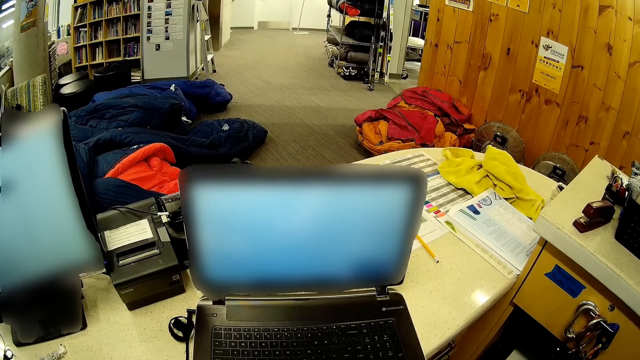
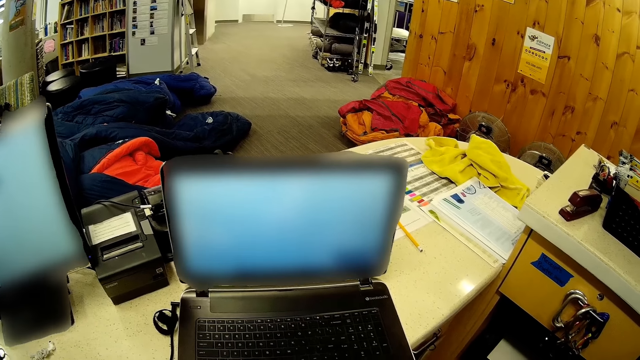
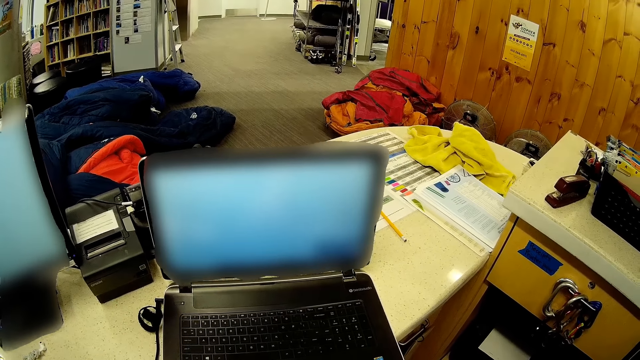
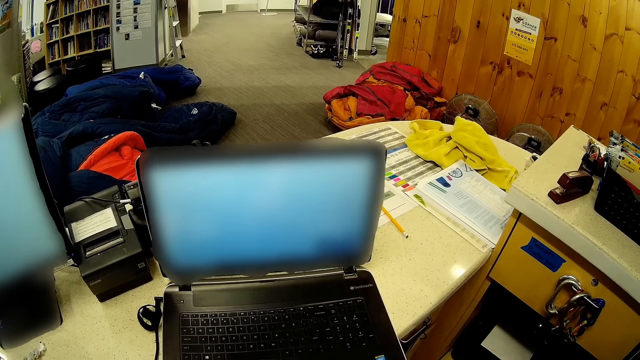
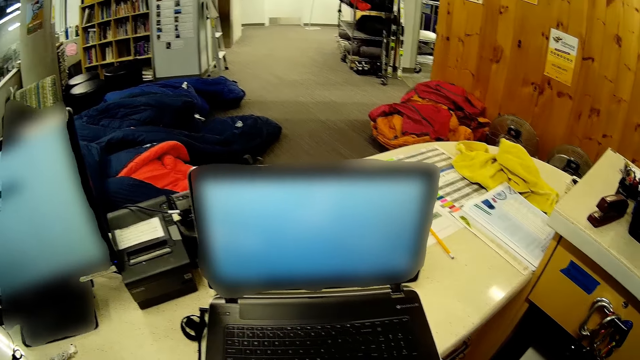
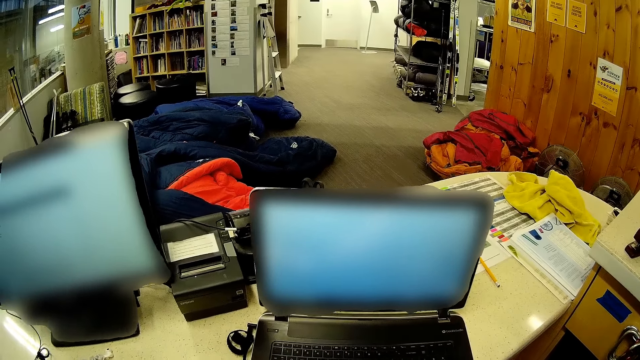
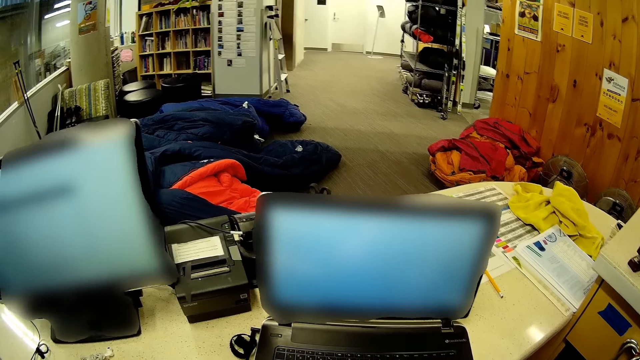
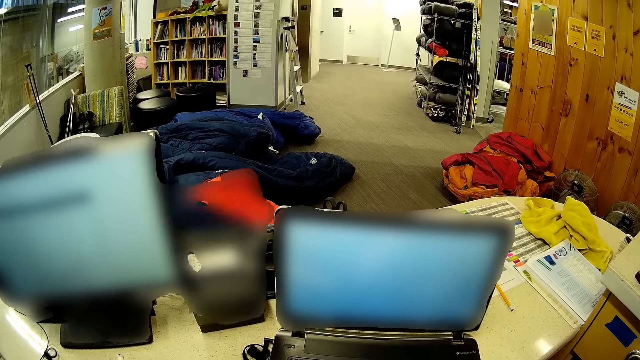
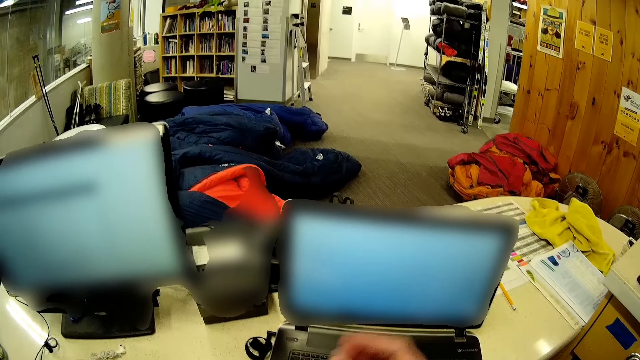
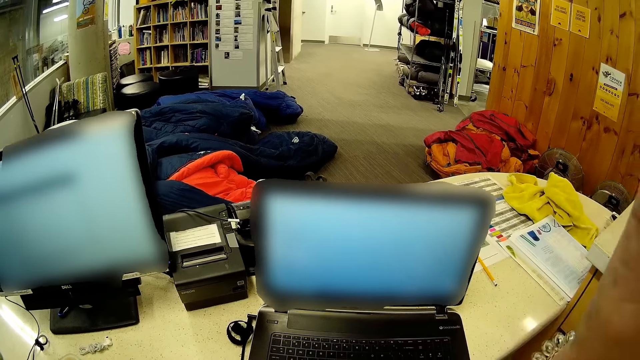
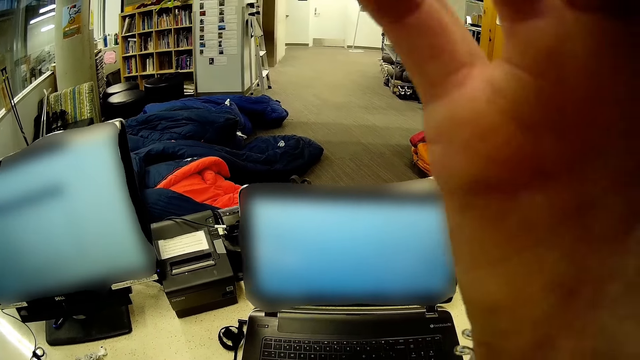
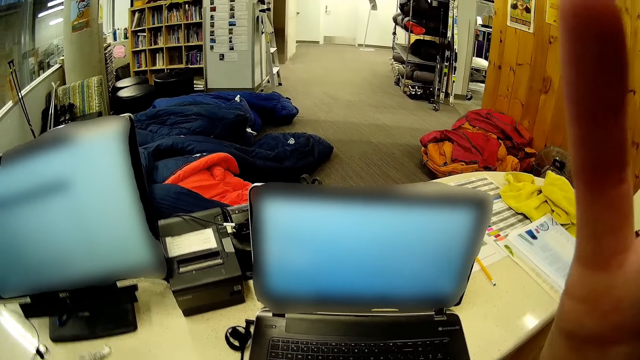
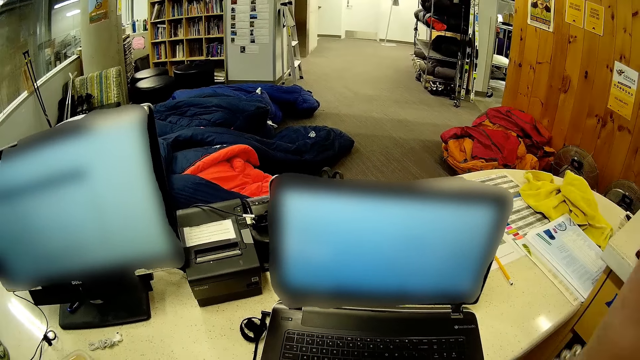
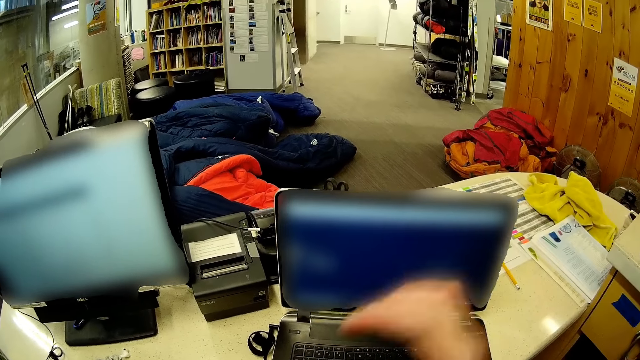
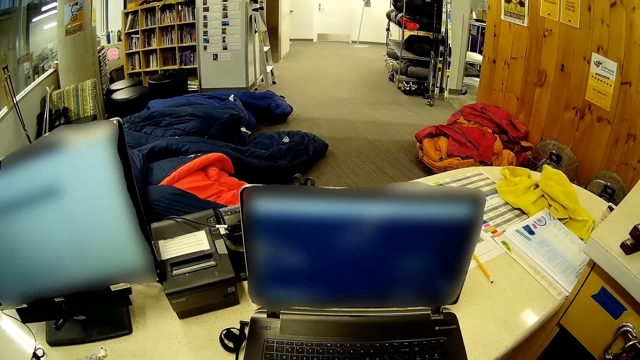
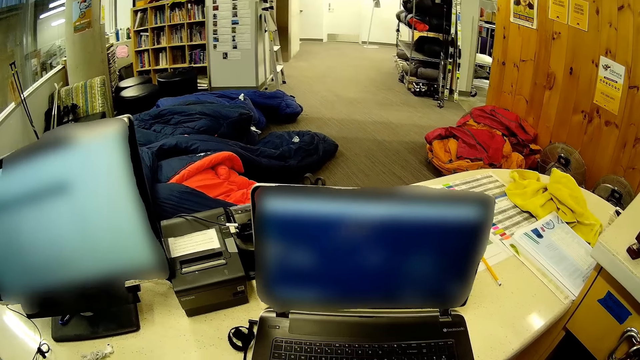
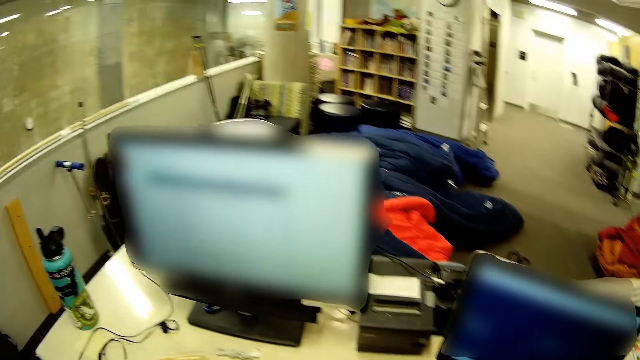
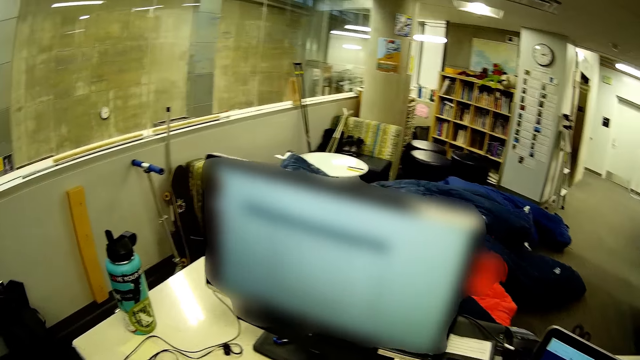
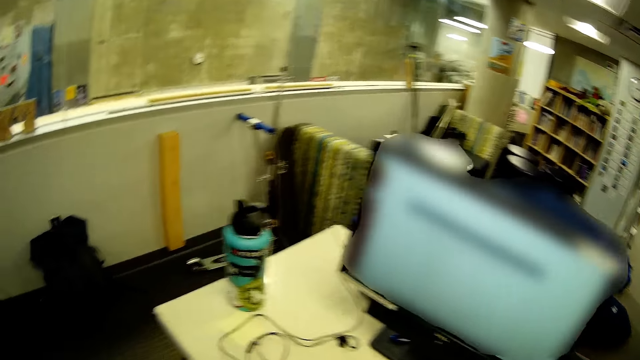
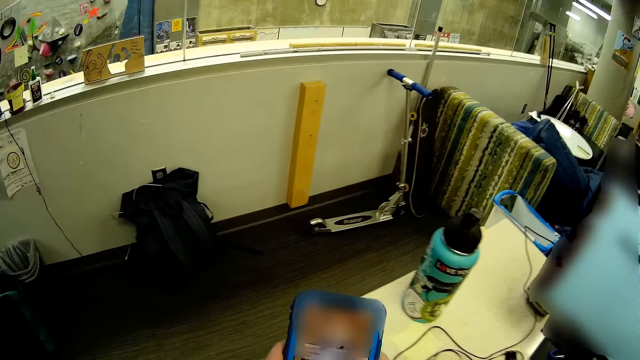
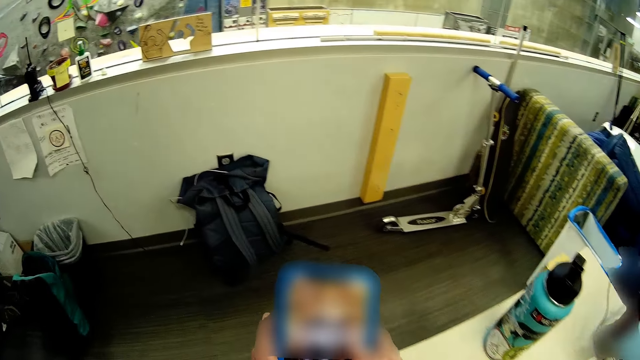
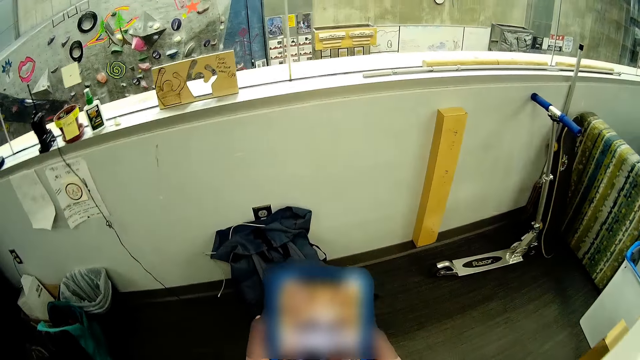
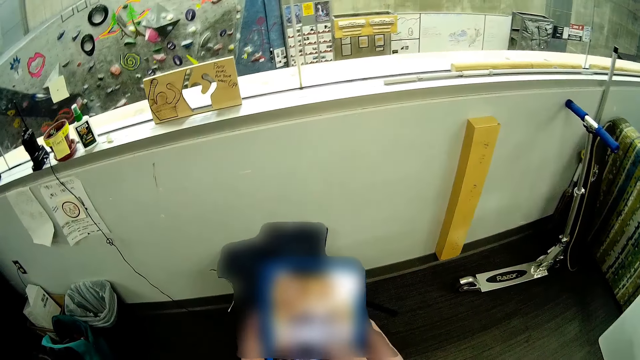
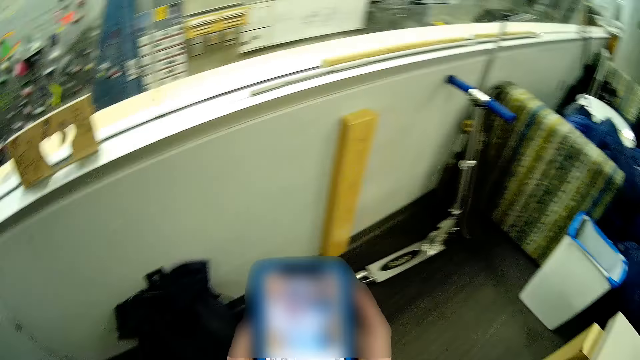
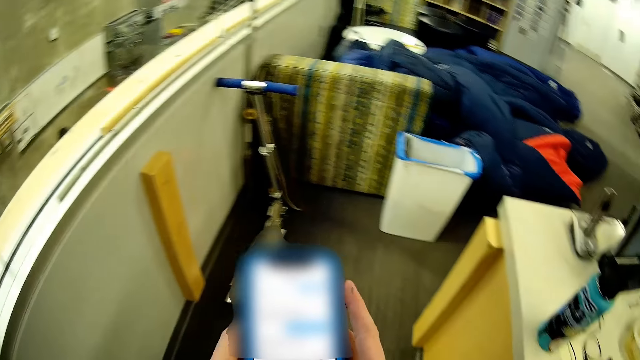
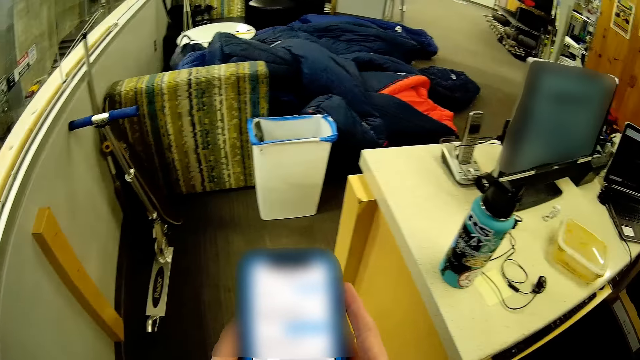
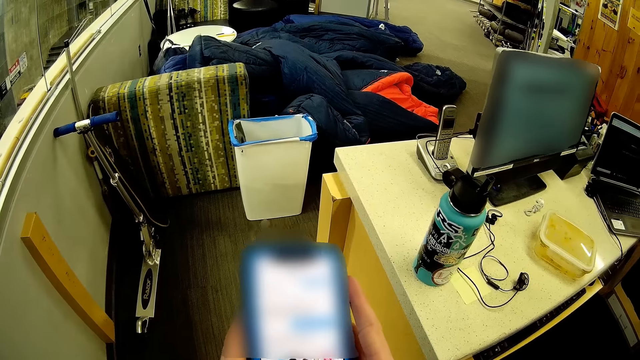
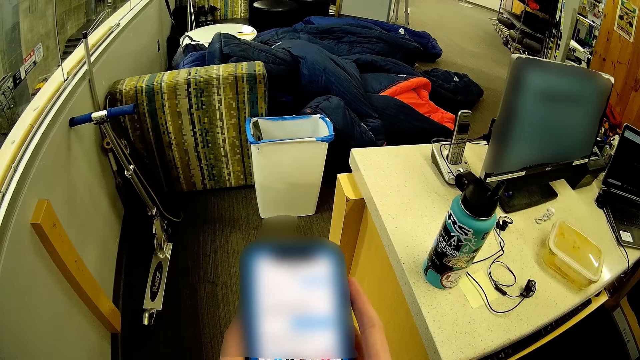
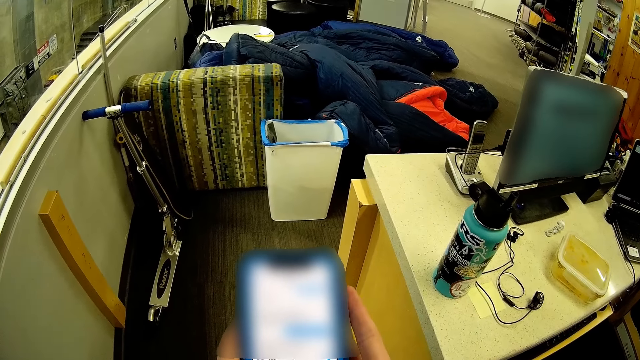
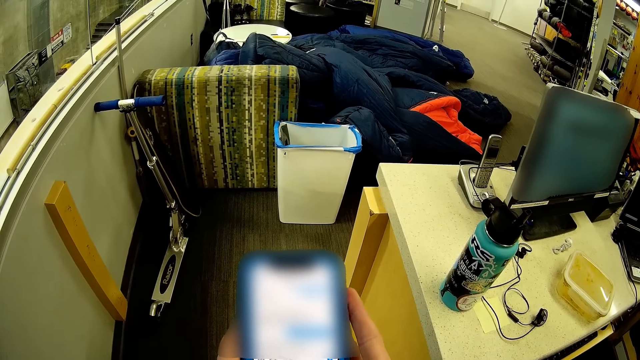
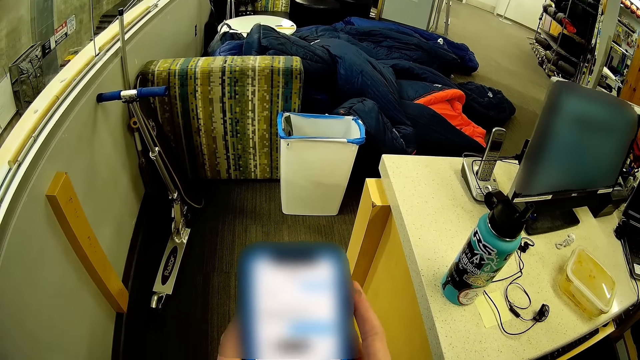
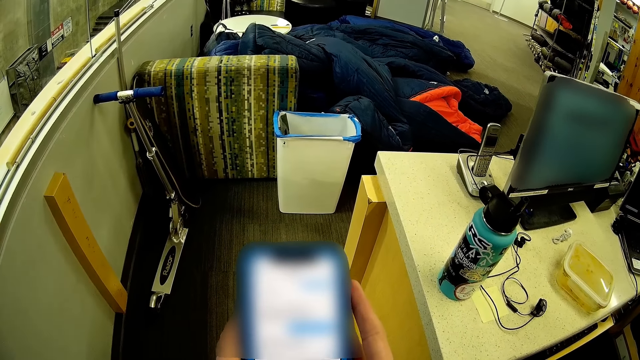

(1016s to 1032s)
The camera wearer touches the camera. They hold the camera. They scroll the phone. They touch the phone.

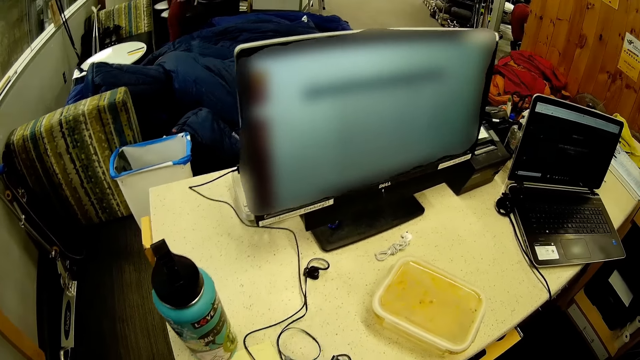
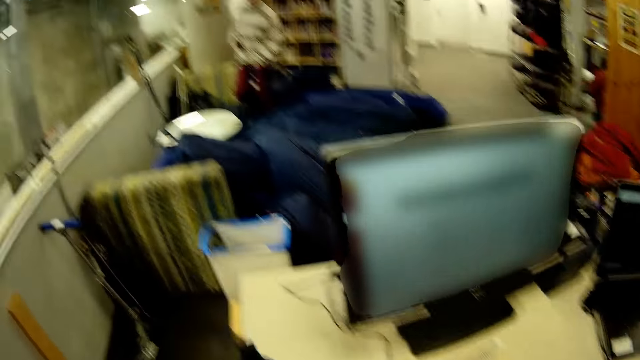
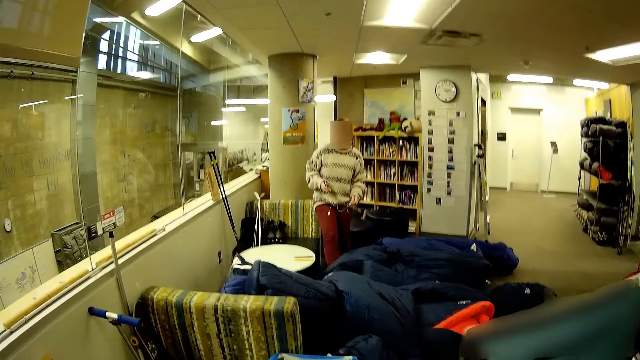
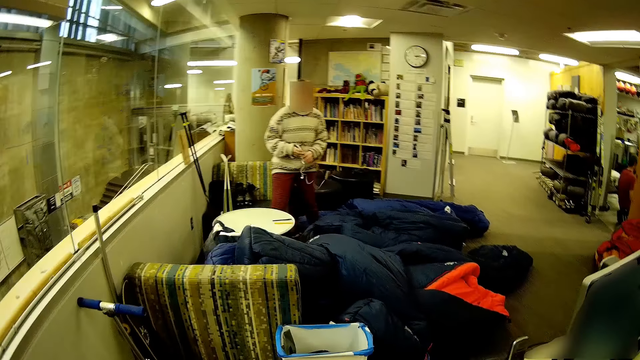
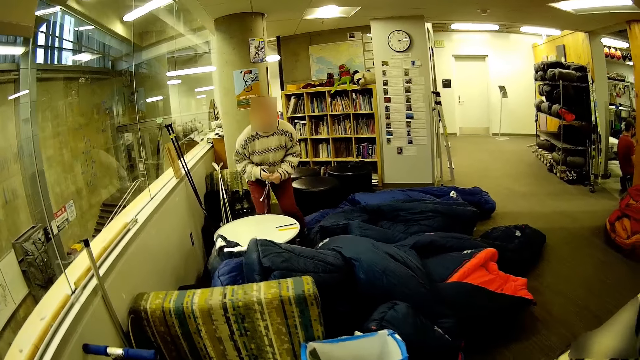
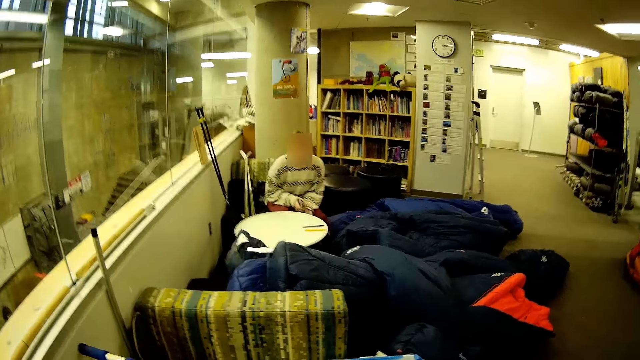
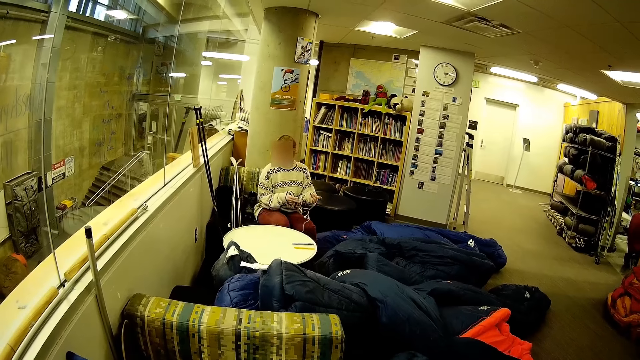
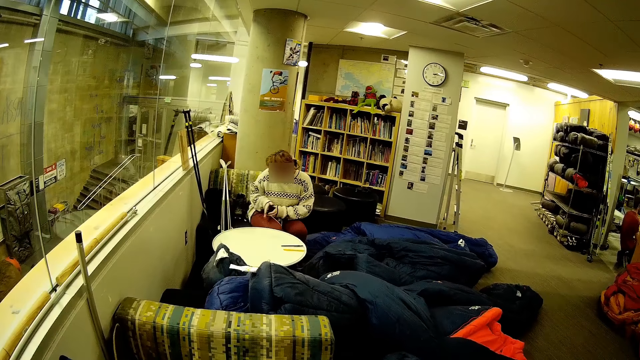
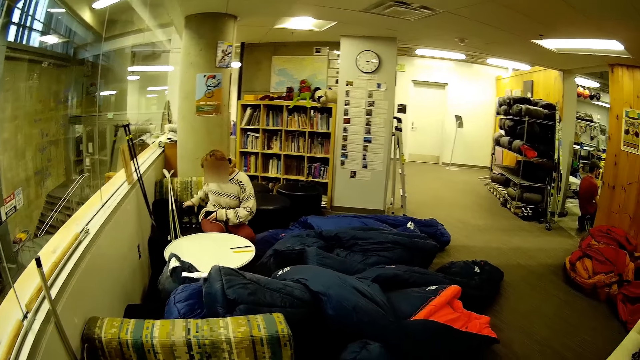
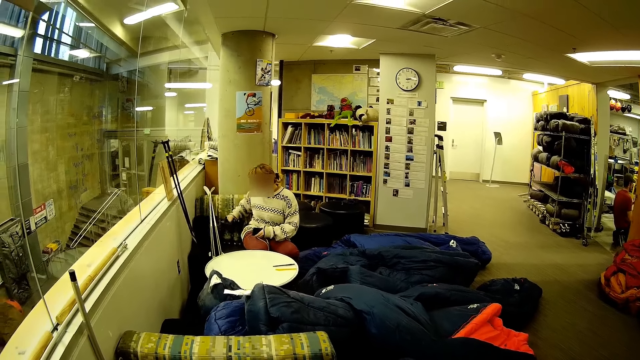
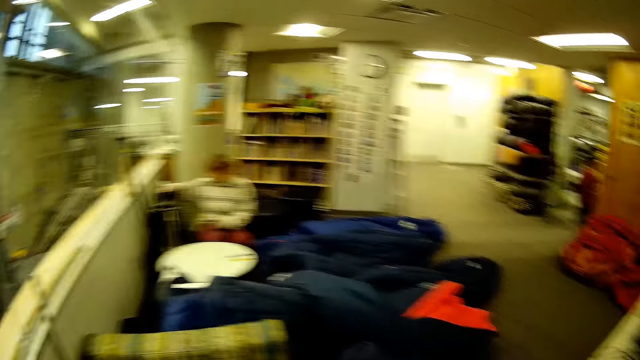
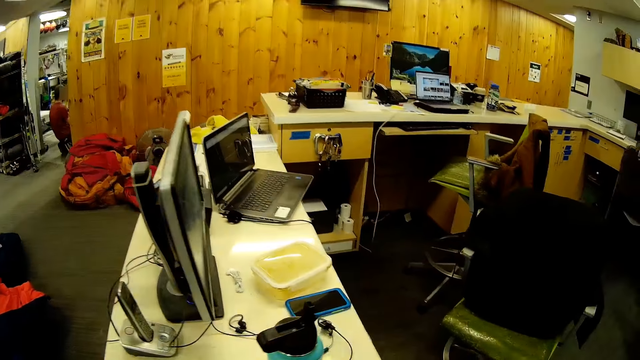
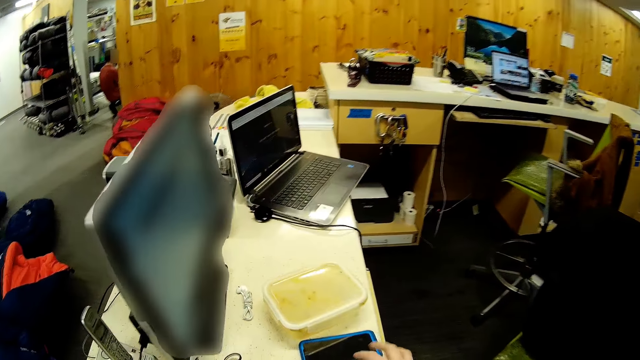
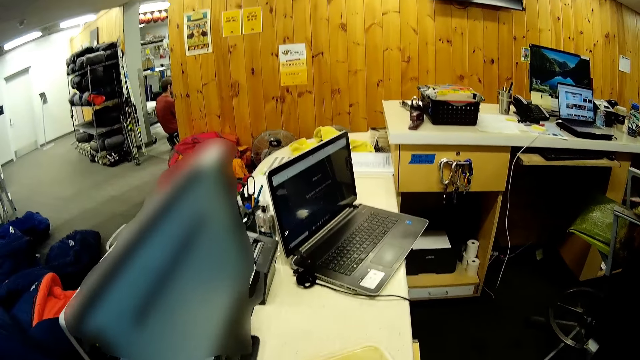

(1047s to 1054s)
A woman sits down.
